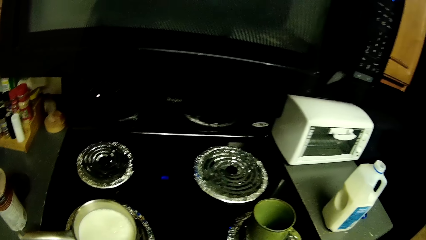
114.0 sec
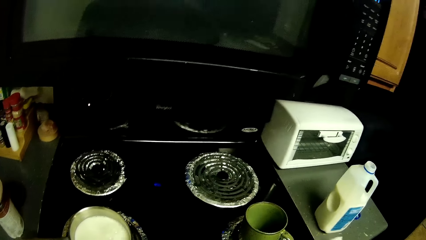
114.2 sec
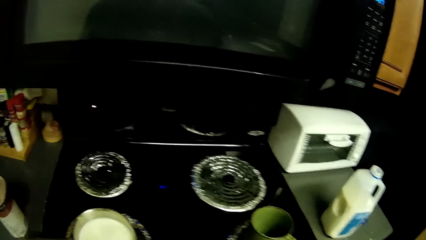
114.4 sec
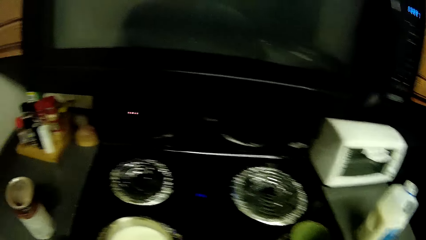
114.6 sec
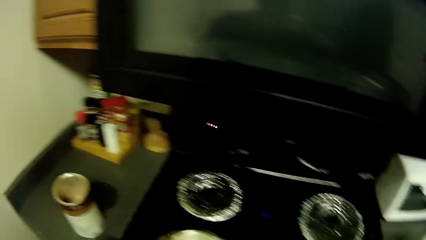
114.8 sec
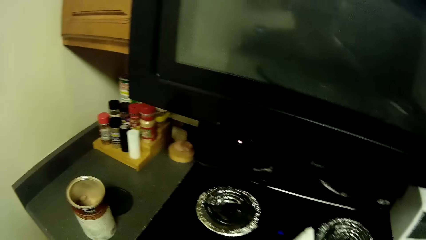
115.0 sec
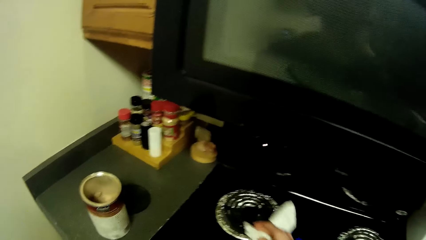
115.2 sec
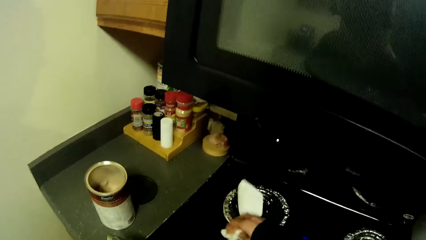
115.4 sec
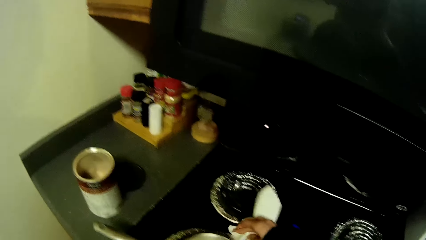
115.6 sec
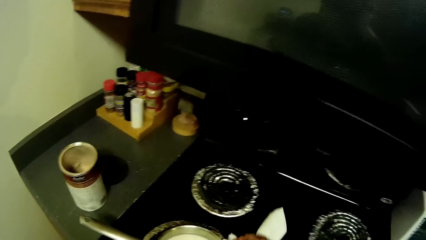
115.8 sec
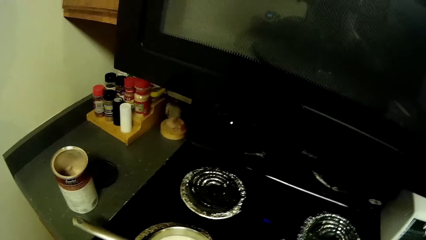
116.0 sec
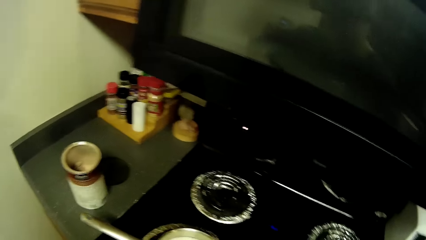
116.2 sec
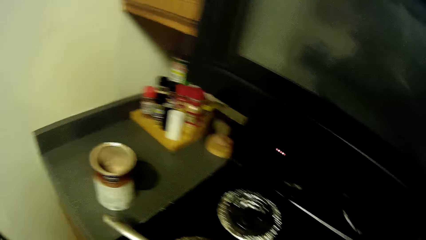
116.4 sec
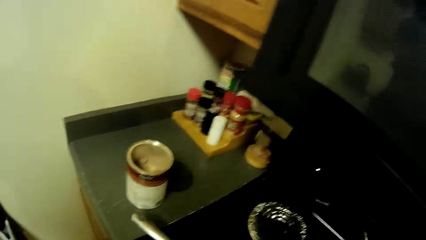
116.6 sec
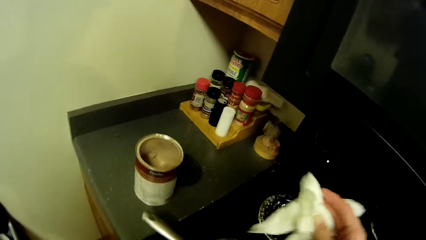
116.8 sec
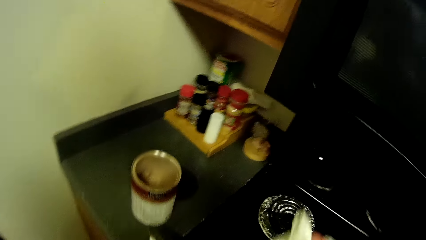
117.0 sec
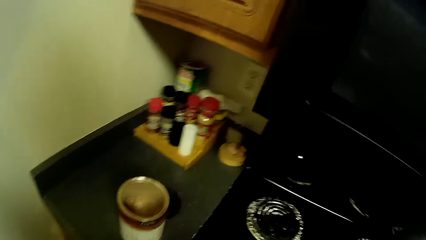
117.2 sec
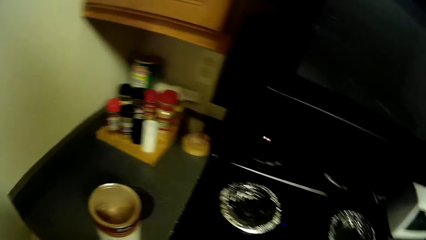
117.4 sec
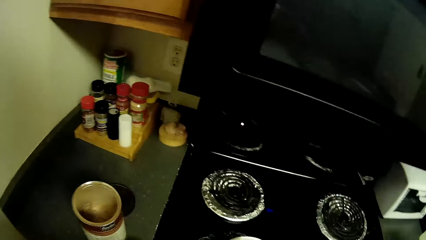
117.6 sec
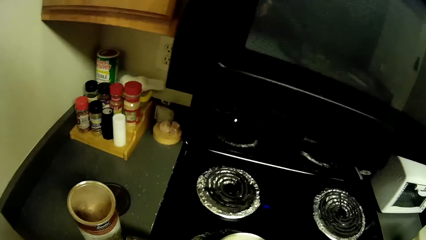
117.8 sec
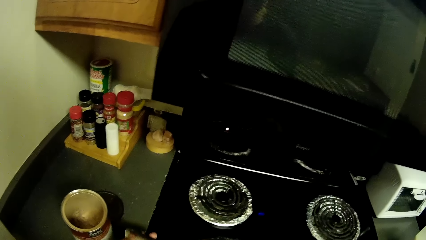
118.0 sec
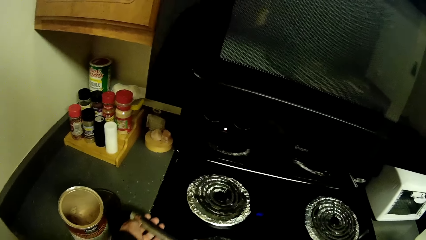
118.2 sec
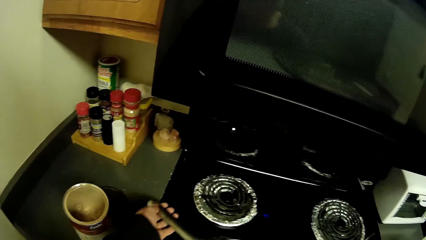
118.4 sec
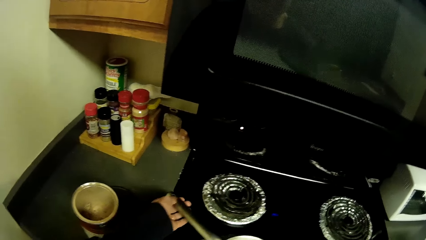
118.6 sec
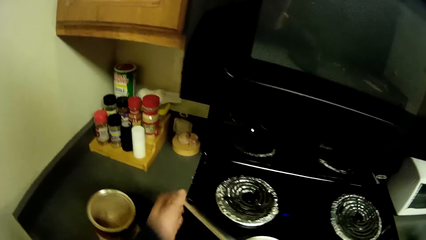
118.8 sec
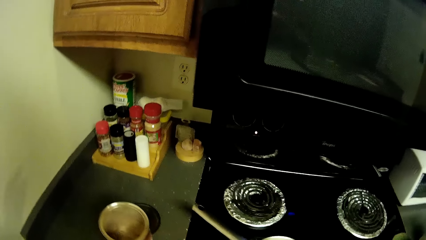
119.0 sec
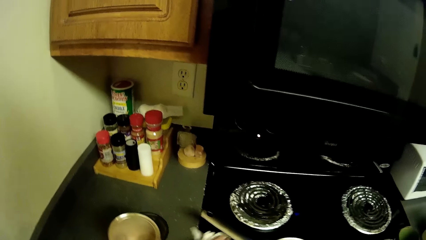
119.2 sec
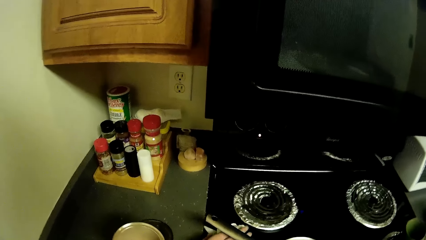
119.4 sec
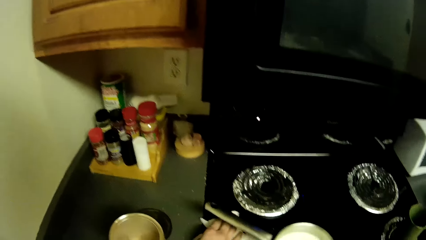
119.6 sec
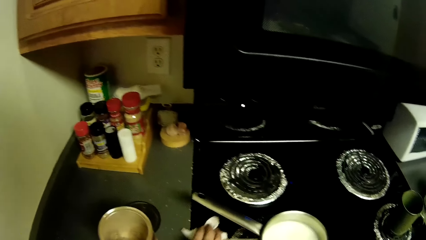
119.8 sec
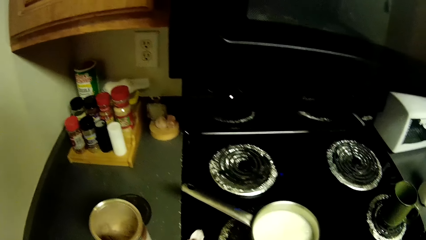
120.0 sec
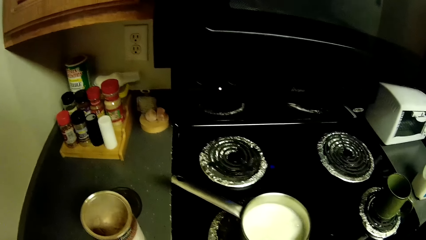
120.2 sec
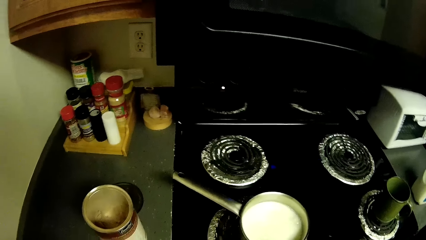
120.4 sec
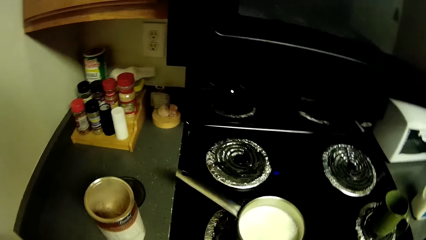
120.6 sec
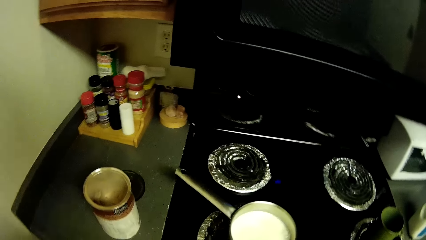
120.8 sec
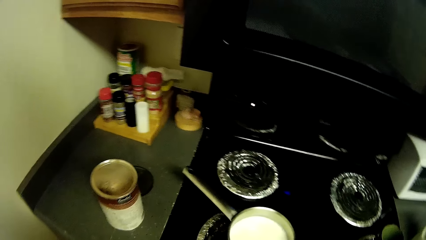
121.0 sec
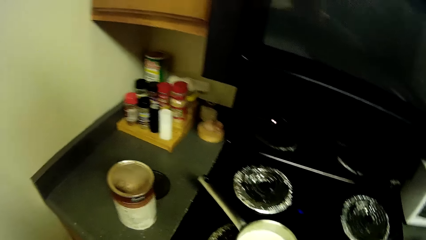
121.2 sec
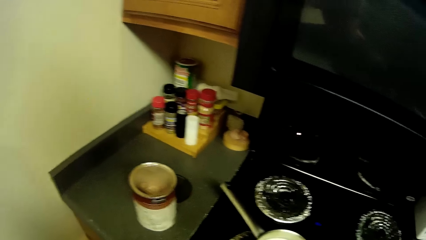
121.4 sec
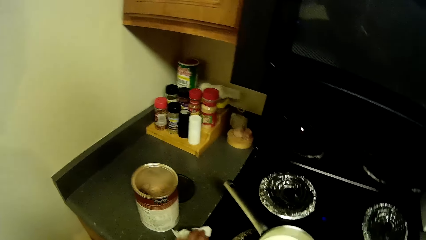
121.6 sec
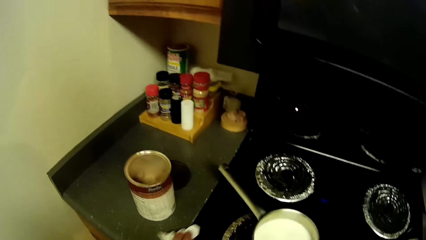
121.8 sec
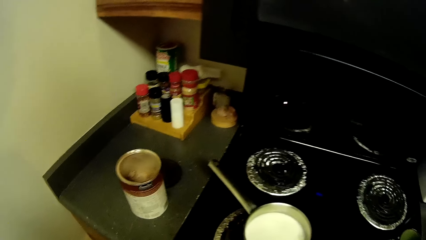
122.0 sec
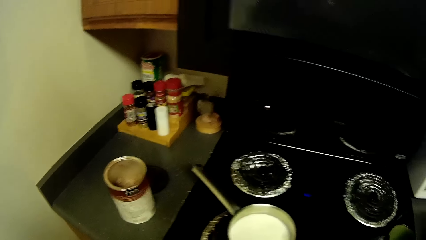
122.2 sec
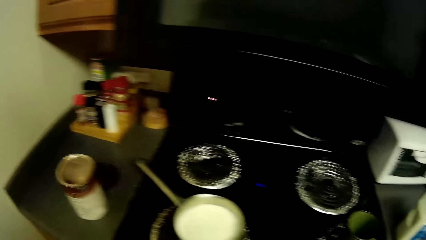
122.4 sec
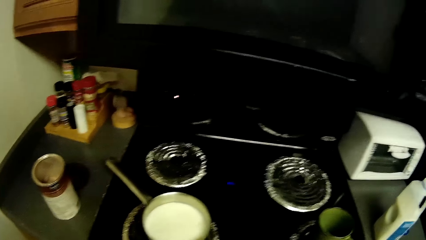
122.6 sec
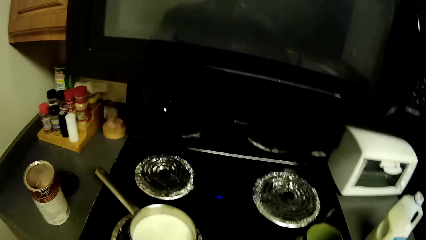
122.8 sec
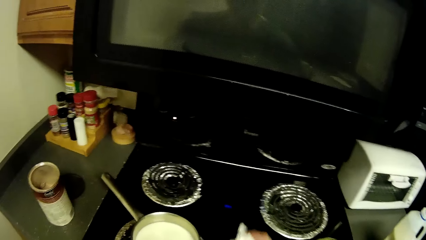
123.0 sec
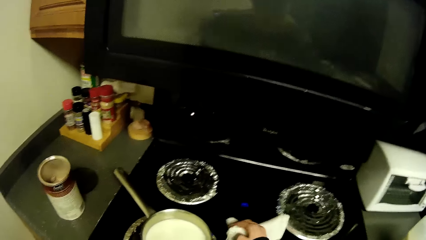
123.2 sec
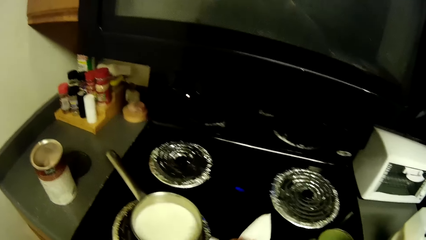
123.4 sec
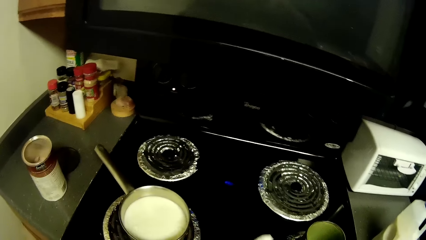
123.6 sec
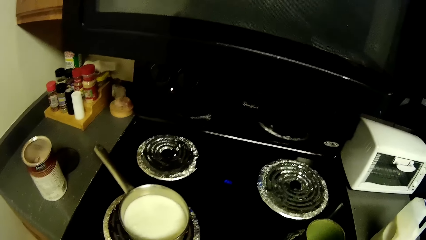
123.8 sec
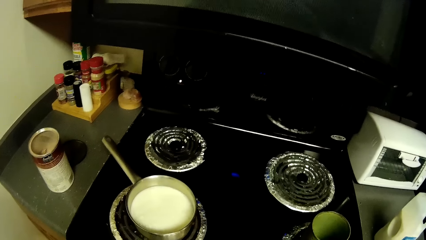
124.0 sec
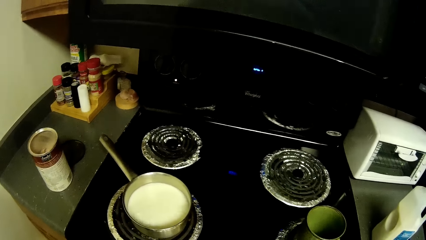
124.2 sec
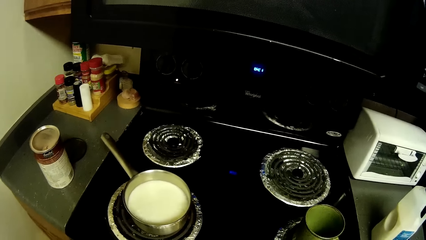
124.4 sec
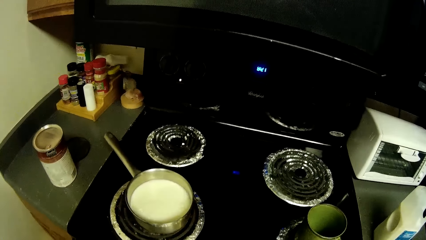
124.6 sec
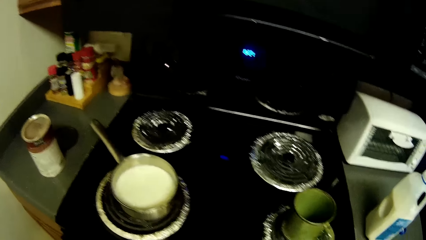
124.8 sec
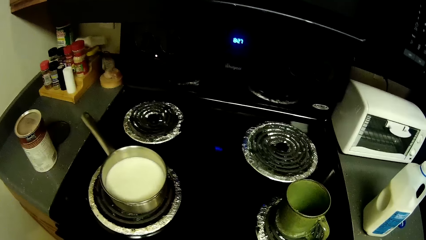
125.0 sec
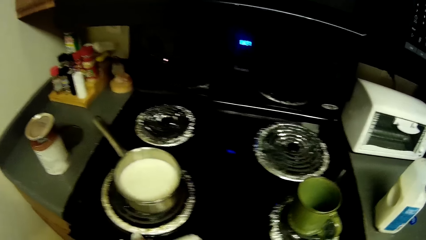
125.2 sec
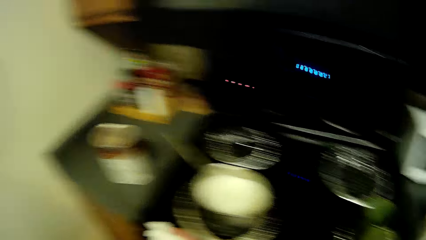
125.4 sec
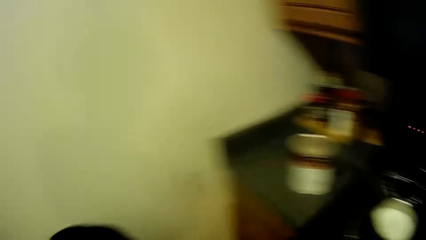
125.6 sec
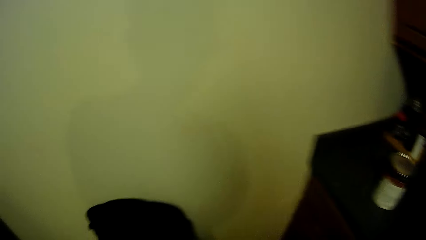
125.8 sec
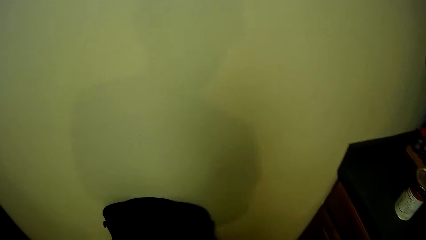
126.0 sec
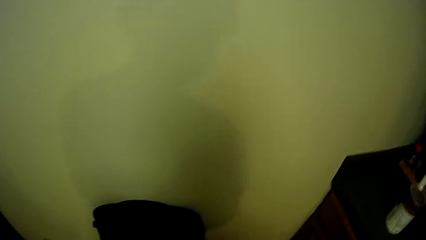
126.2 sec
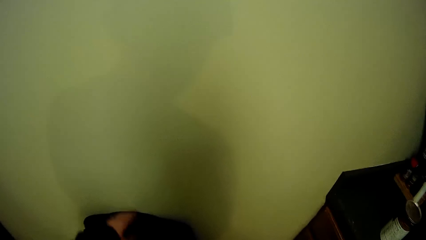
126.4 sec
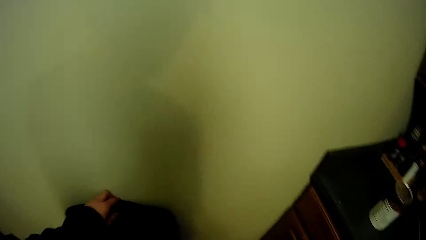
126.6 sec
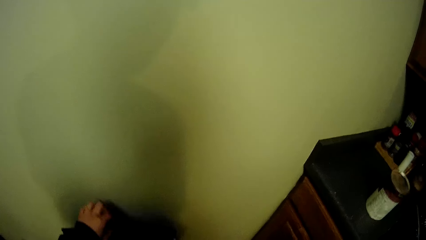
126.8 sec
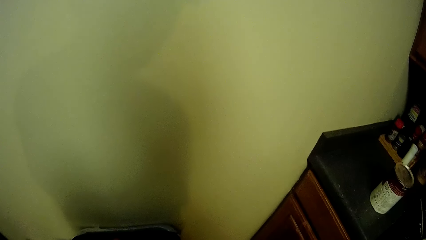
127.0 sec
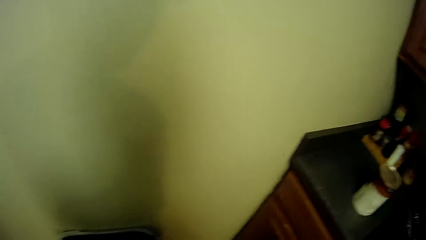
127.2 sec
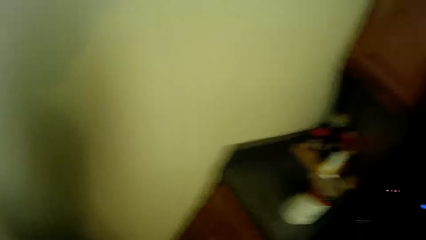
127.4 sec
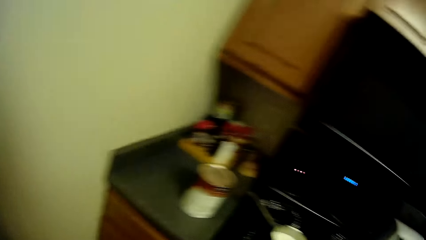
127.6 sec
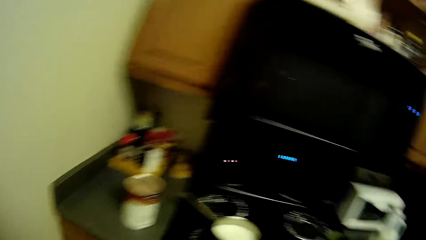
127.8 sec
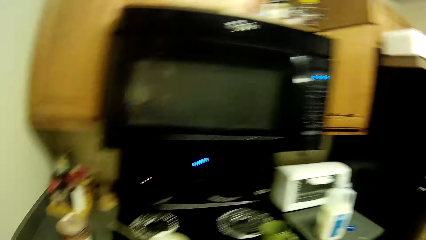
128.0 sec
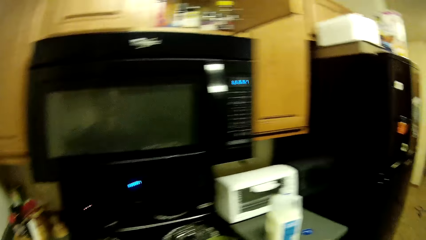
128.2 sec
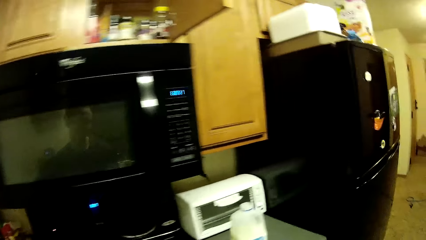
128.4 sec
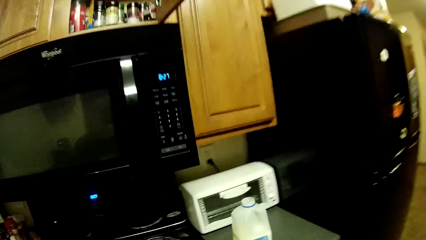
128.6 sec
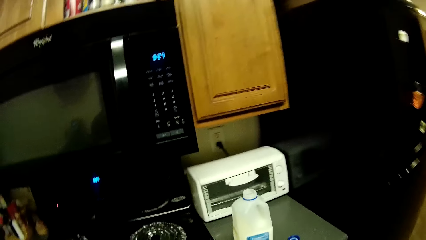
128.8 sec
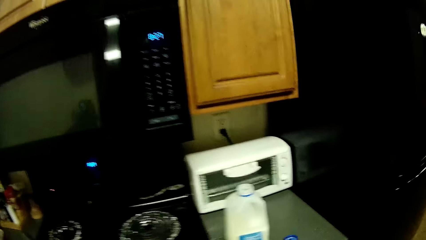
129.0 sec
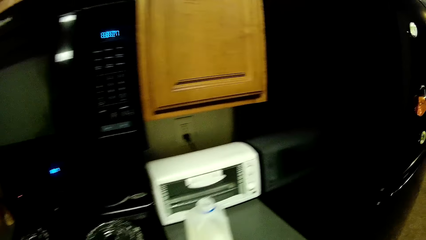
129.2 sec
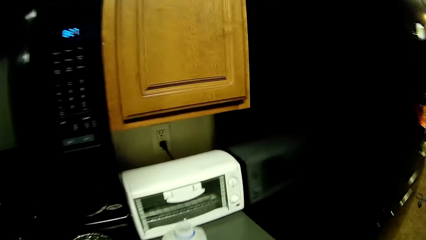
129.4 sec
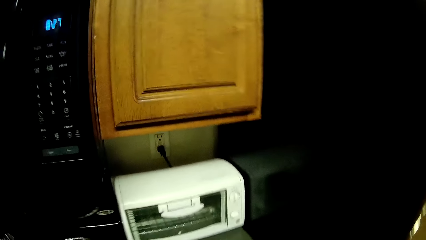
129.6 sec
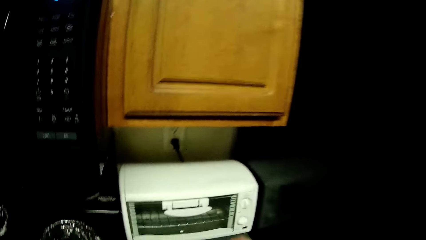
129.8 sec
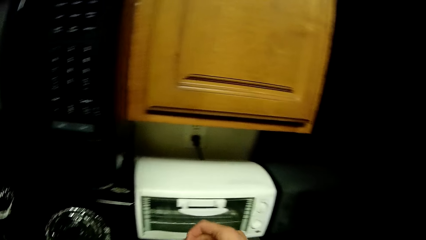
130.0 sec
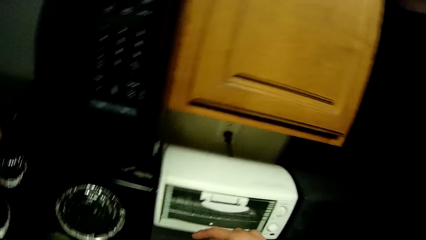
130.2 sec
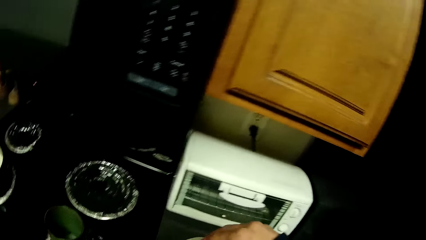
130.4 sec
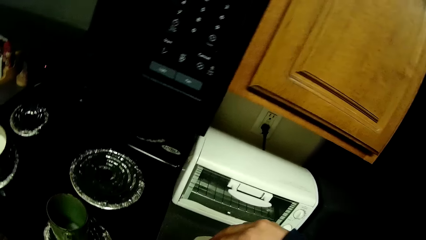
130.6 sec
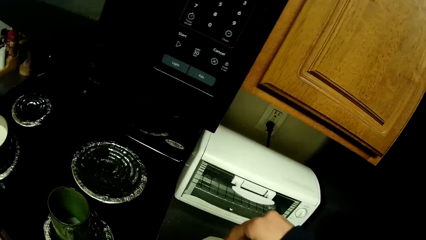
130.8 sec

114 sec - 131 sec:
The camera wearer adjusts the pots. They clean the cooker. They close the dustbin.
